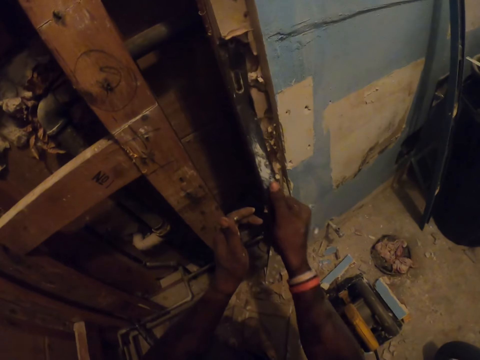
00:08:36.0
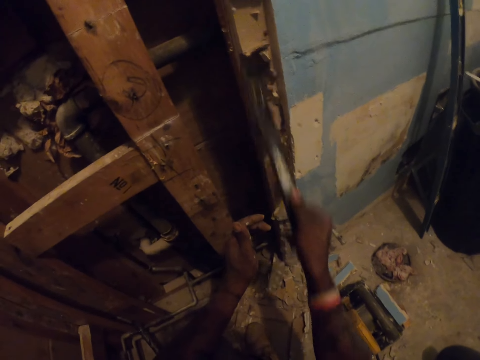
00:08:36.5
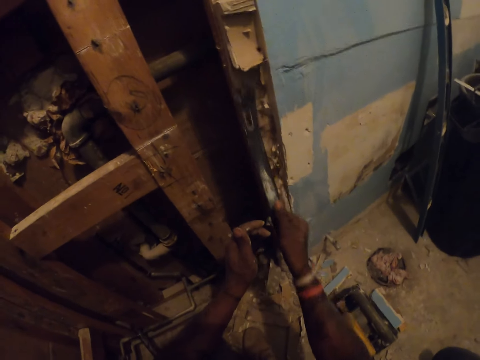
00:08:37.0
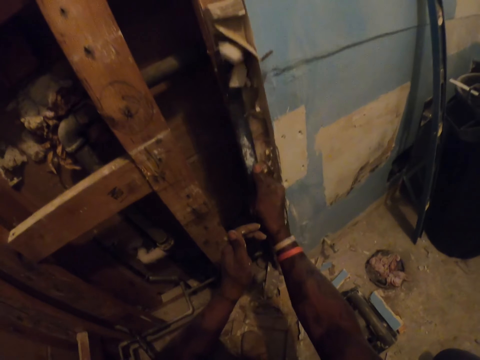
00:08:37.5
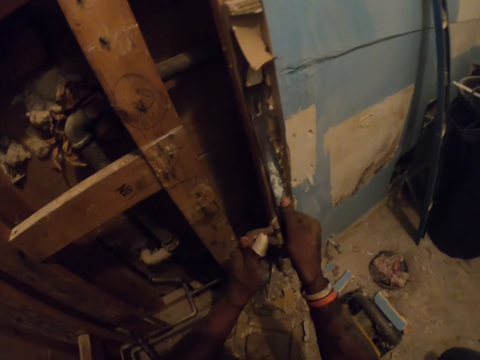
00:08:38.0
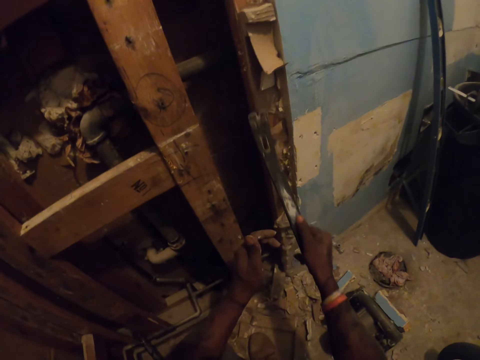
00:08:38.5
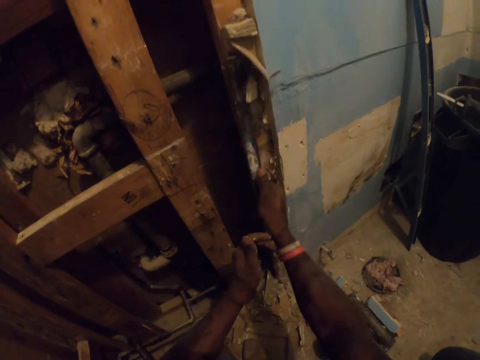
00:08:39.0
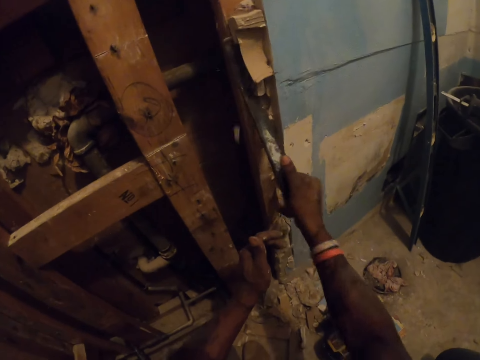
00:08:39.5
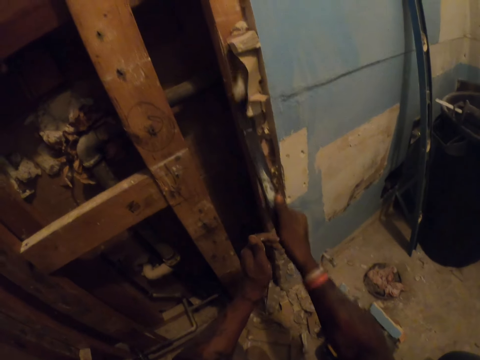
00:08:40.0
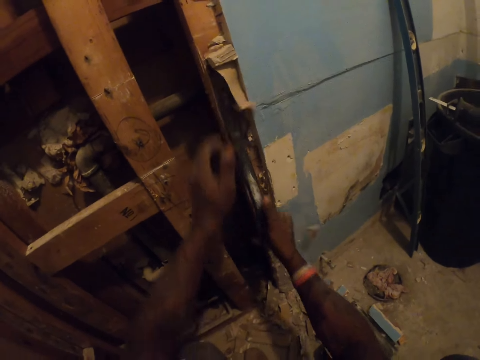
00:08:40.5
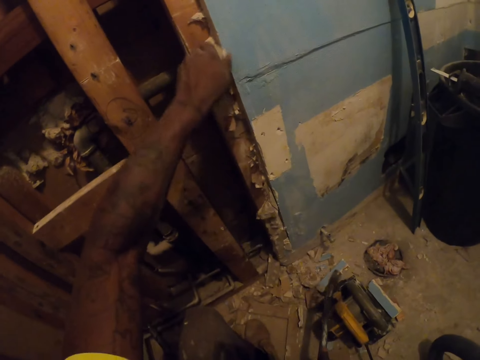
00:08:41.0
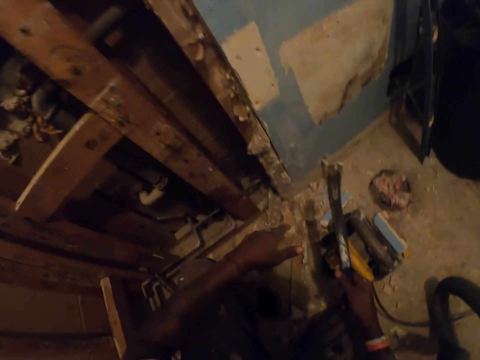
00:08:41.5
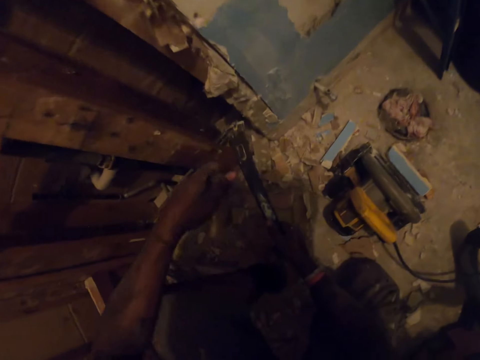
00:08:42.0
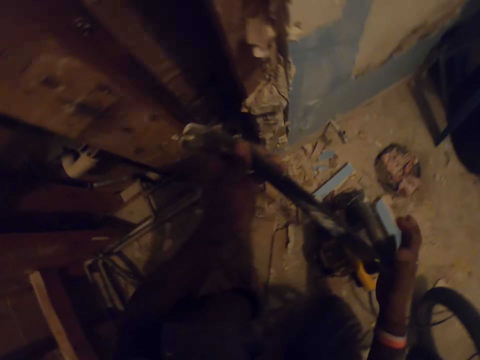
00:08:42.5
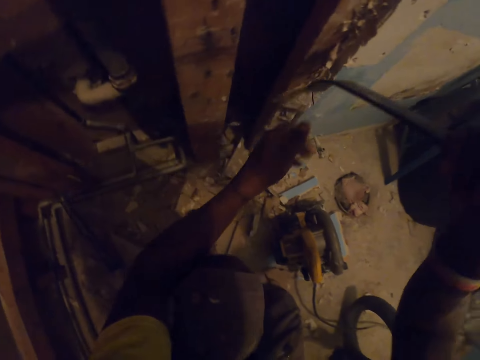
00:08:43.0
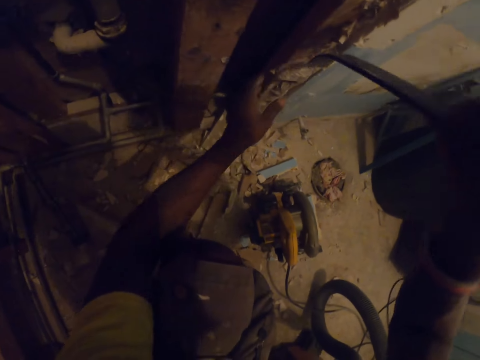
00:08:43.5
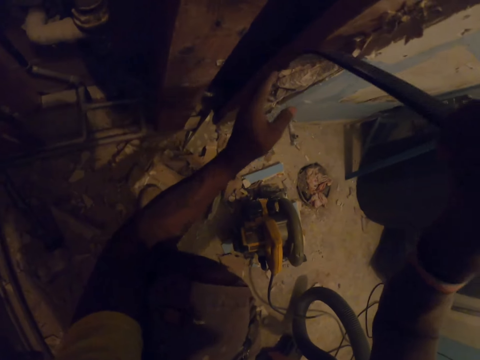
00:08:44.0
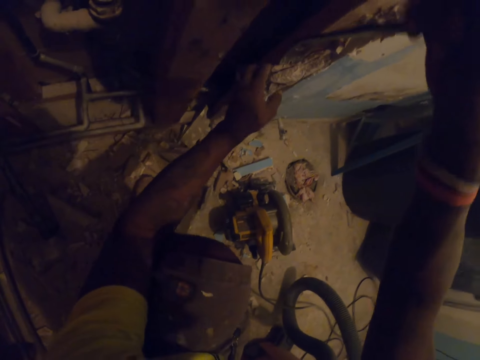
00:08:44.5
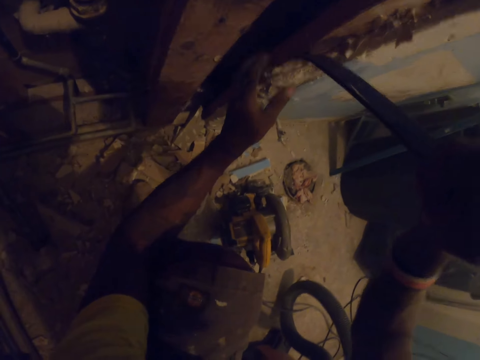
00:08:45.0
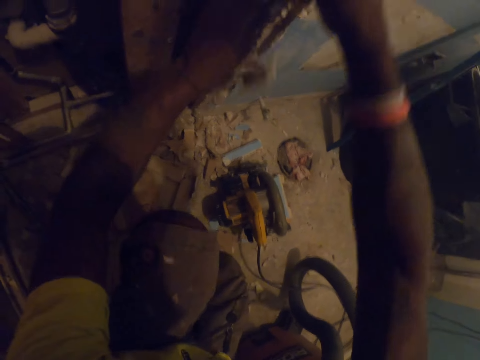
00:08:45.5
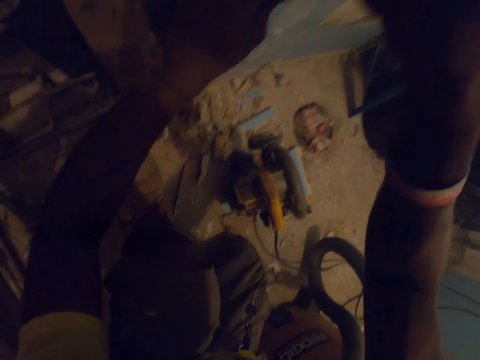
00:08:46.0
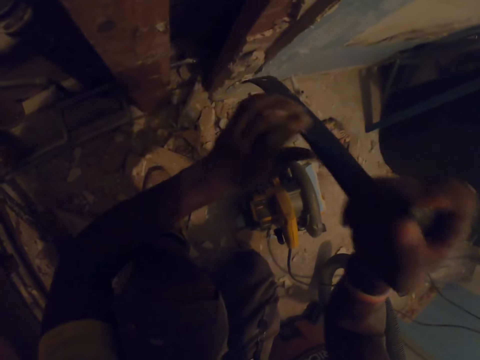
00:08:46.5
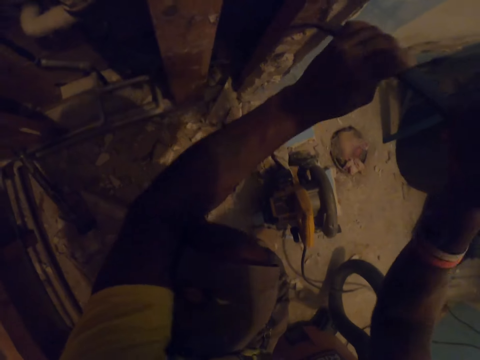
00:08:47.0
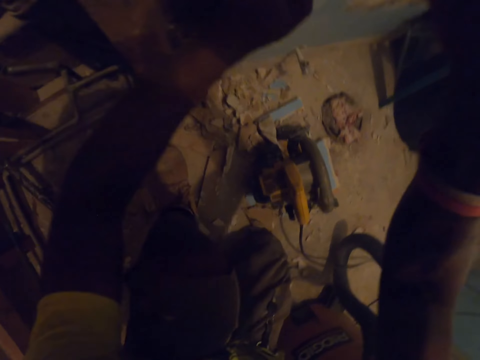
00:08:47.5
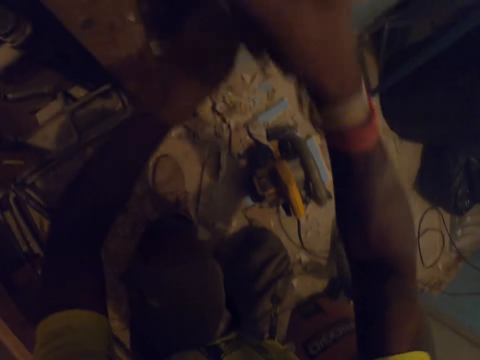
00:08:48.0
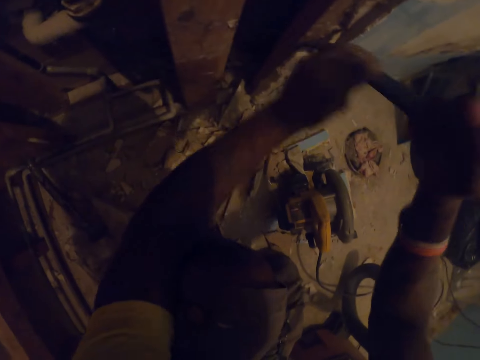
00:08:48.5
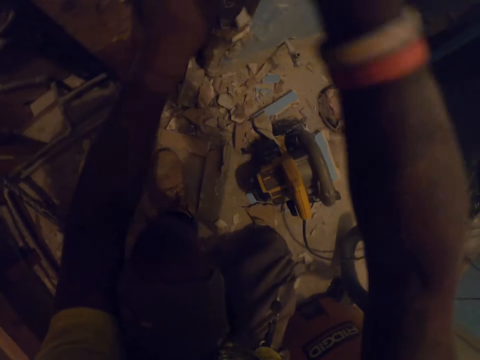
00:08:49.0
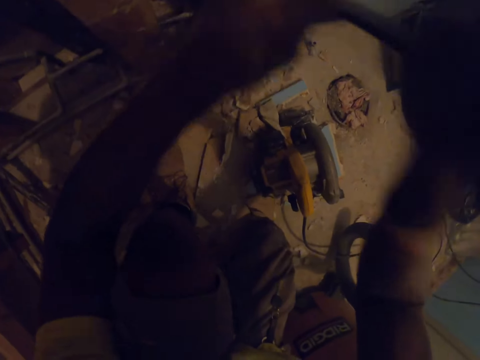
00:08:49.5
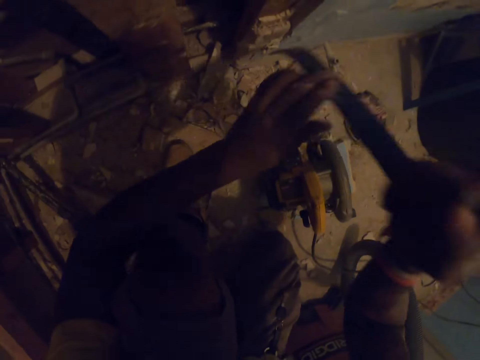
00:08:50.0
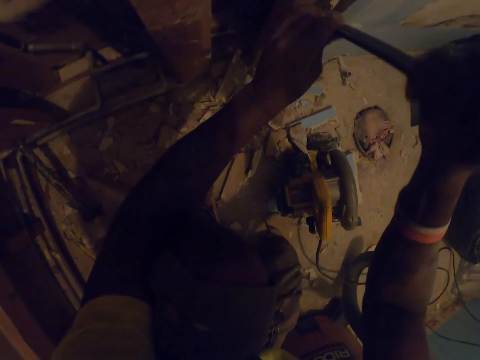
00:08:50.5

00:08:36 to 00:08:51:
The camera wearer hooks the metal on the wall. He removes wall pieces with the metal. He hooks the metal on the wall. He removes wall pieces with the metal. He hooks the metal on the wall. He removes wood from the frame with his left hand. He holds the wall piece with a hand, and puts the wall pieces on the floor. He holds a metal bar. He hooks the metal on the wall. He rips off wood from the frame with the ripping bar. He removes wall pieces with the metal. He hooks the metal on the wall. He removes wall pieces with the metal. He hooks the metal on the wall. He removes wall pieces with the metal.

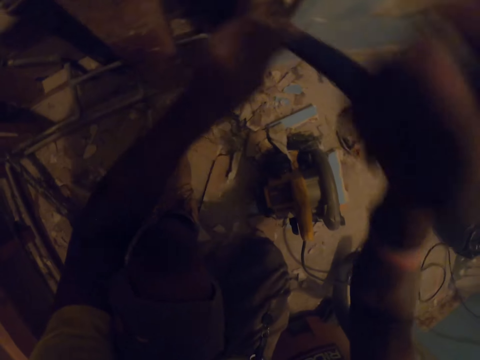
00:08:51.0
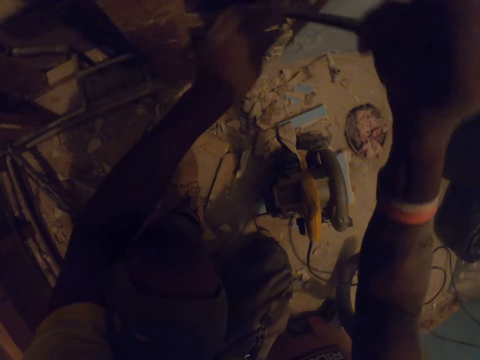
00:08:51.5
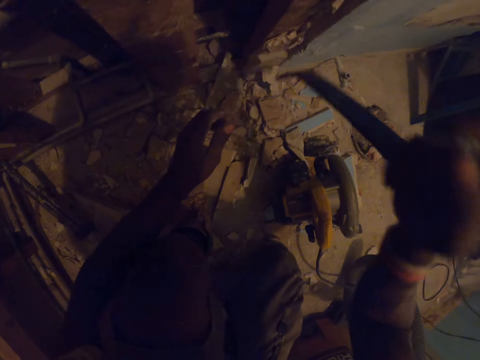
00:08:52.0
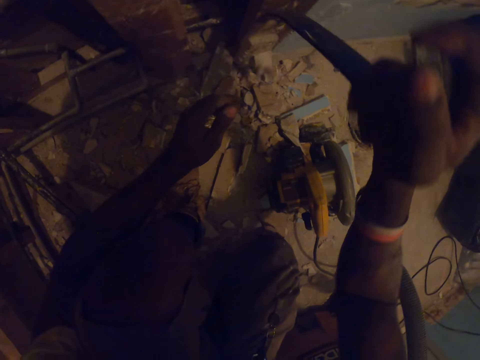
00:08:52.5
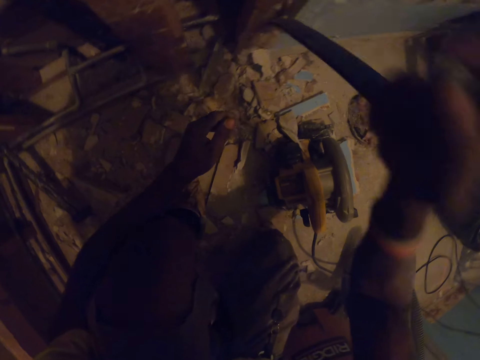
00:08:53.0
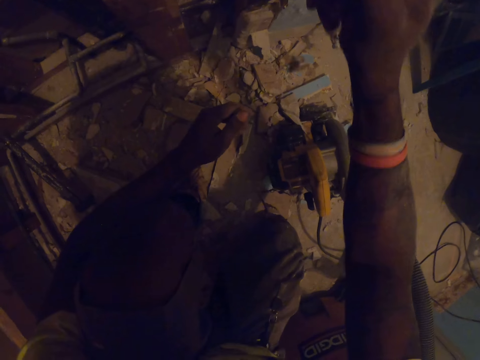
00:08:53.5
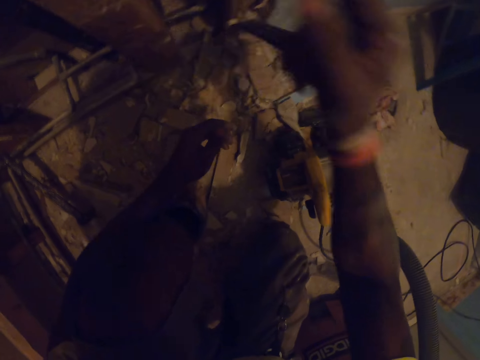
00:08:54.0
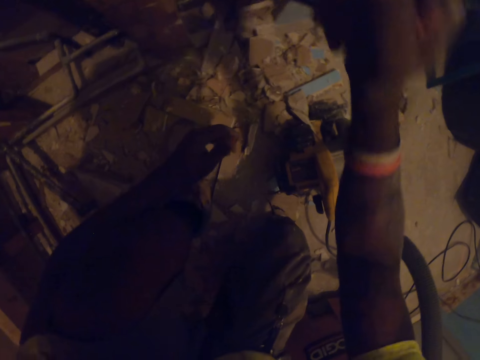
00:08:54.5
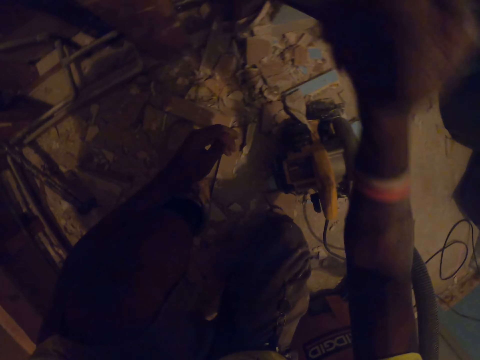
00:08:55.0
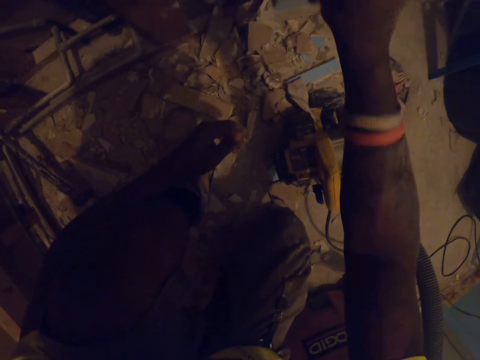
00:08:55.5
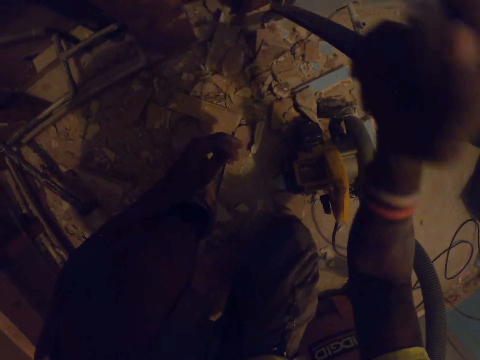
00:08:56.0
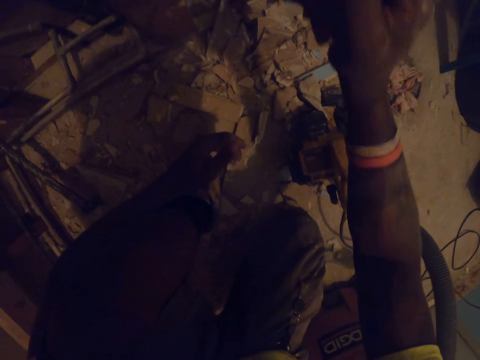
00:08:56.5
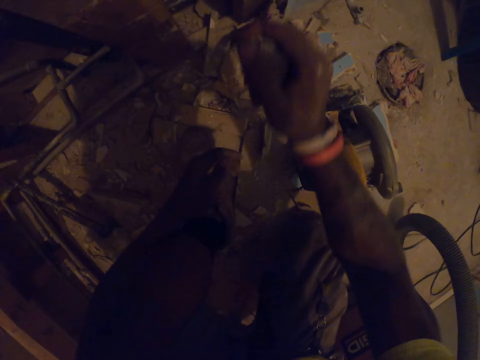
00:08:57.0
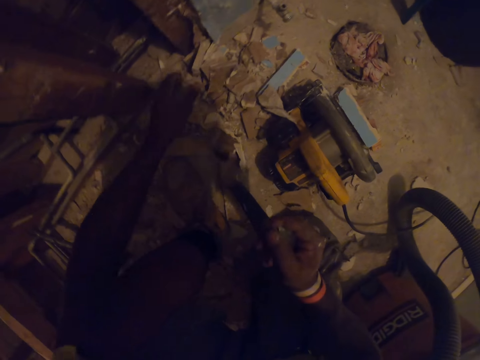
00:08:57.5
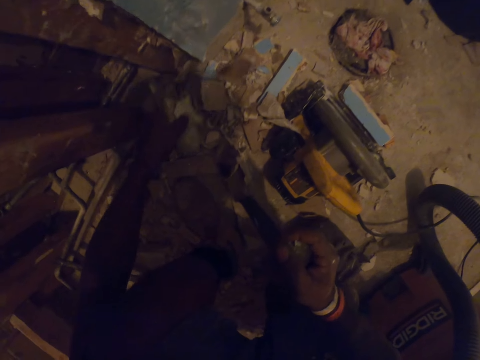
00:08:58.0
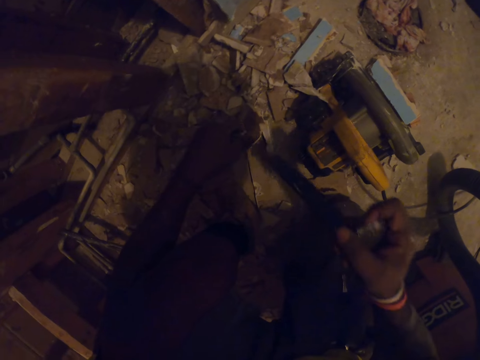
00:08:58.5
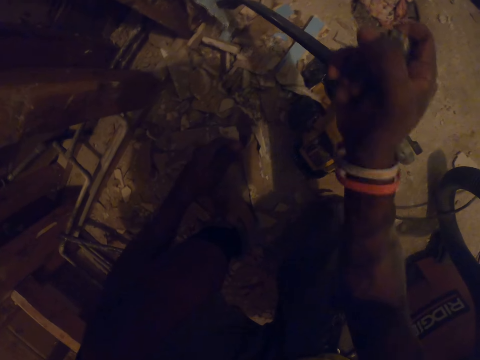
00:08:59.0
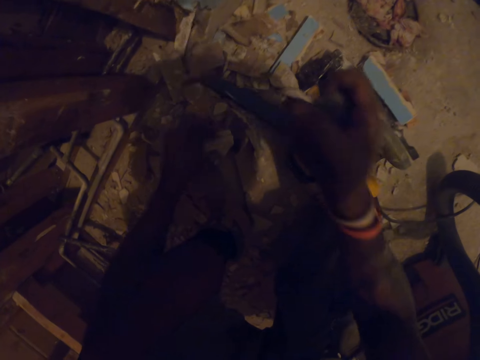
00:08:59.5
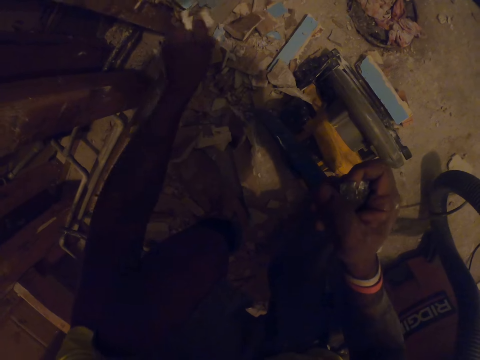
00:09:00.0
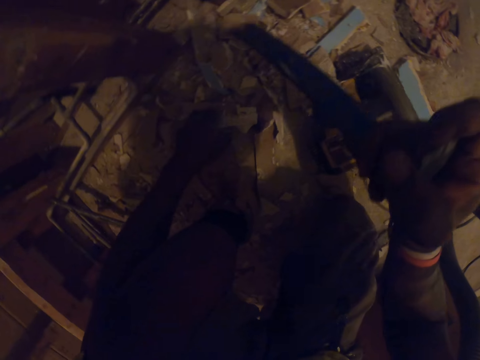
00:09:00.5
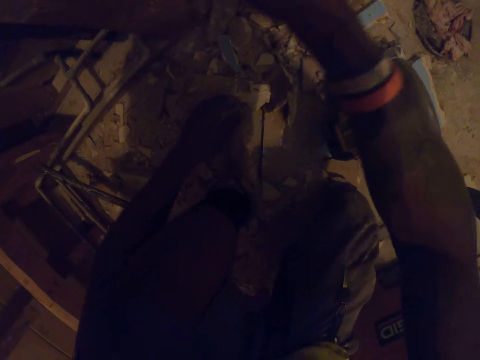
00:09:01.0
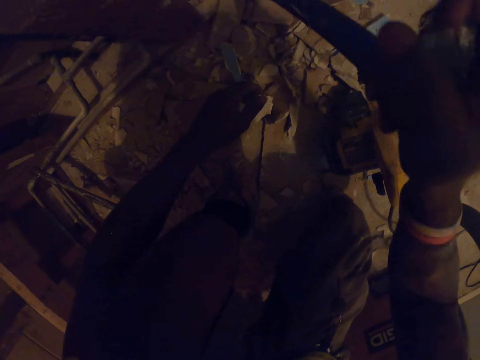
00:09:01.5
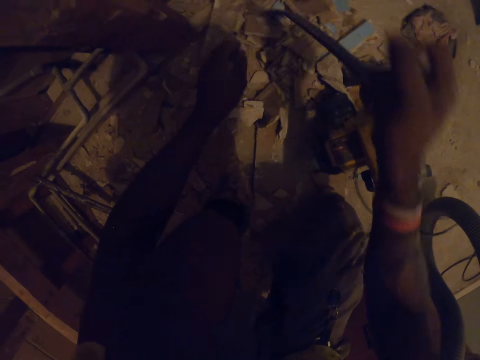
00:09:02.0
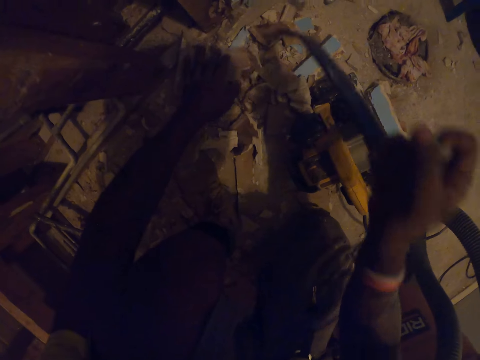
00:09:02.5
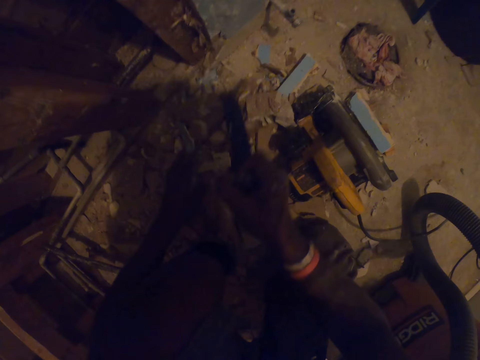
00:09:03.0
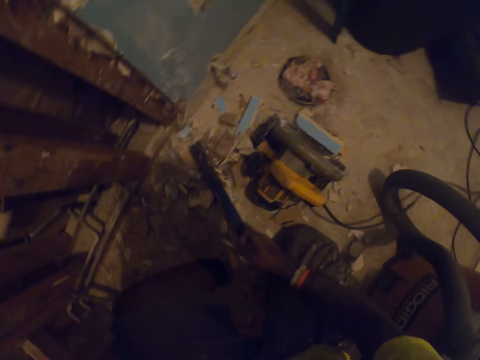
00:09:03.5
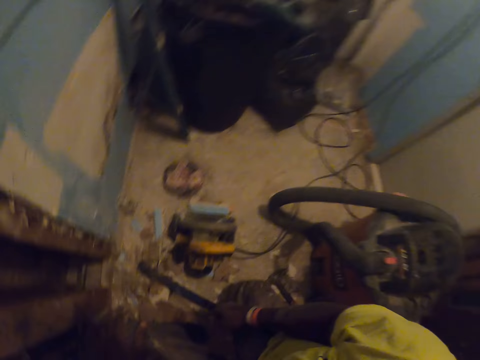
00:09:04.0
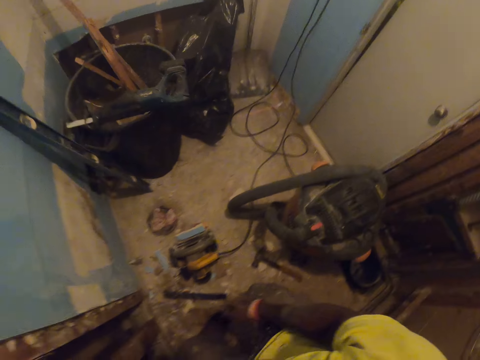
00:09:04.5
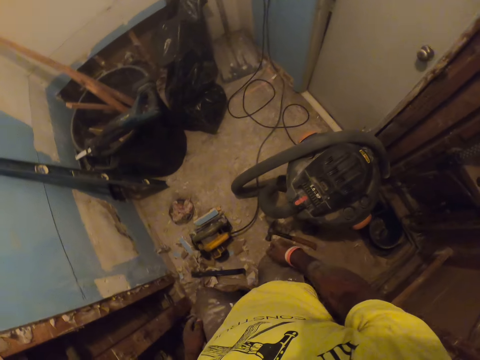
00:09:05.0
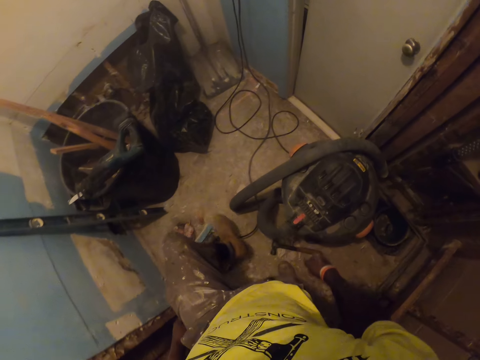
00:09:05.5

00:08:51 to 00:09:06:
The camera wearer removes wall pieces with the metal. He holds the metal bar. He removes wall pieces with the metal. He hooks the metal on the wall. He removes wall pieces with the metal. He does it again. He picks the wall pieces from the ground with a hand. He moves a wood on the floor with his left hand. He rips off wood with the ripping bar. He removes wall pieces with the metal. He removes wood from the frame with his left hand. He removes wood from the frame with the ripping bar. He shifts pieces of wood on the floor with the ripping bar. He picks the wall pieces from the ground with a hand. He drops the ripping bar on the floor. He stands up.
